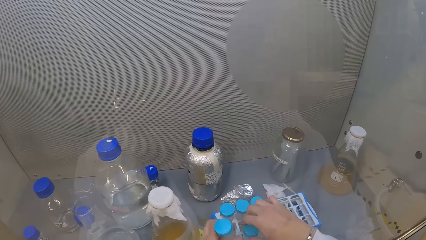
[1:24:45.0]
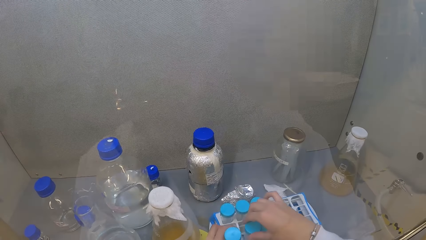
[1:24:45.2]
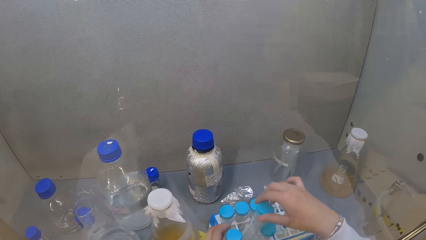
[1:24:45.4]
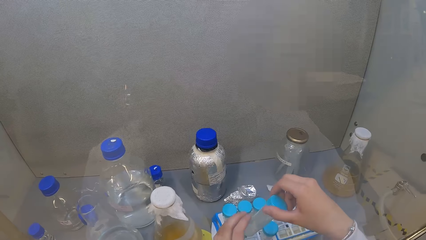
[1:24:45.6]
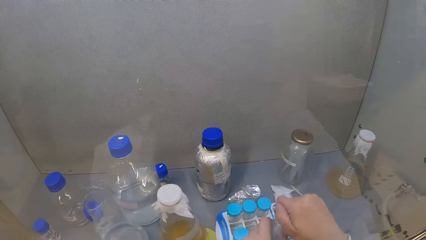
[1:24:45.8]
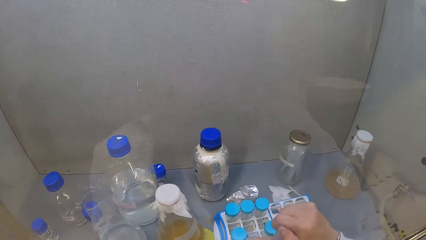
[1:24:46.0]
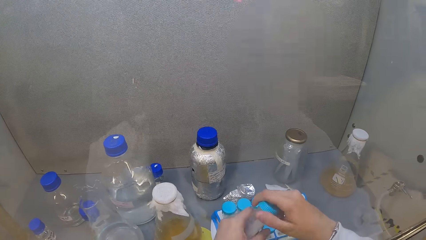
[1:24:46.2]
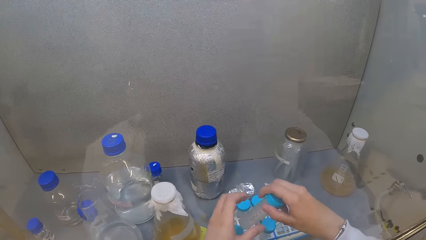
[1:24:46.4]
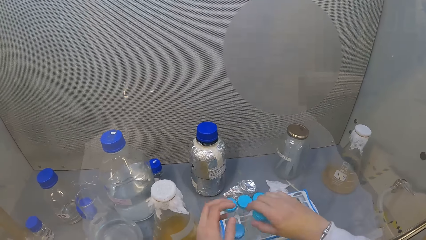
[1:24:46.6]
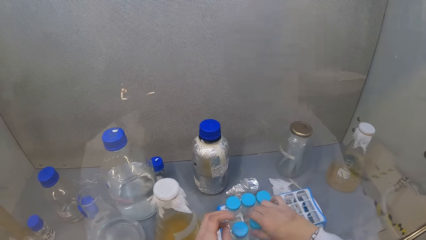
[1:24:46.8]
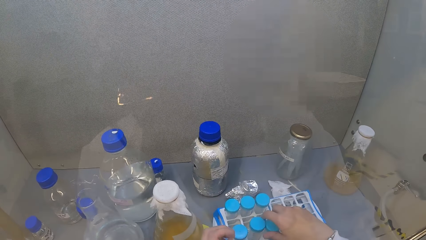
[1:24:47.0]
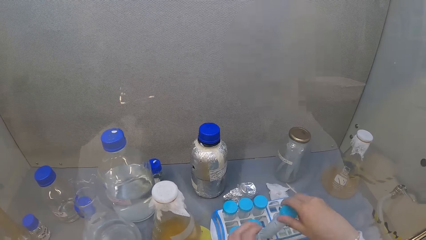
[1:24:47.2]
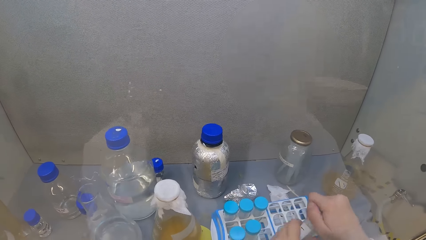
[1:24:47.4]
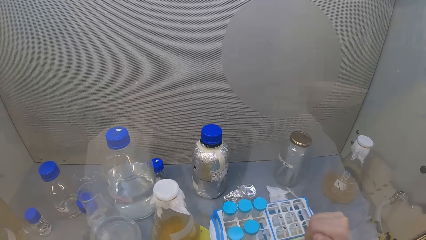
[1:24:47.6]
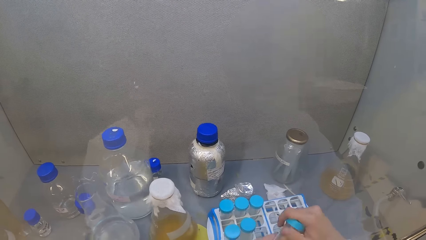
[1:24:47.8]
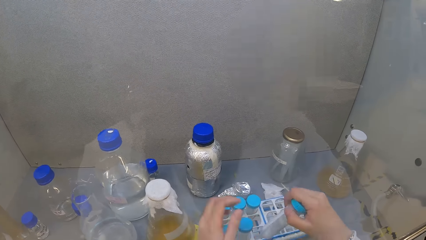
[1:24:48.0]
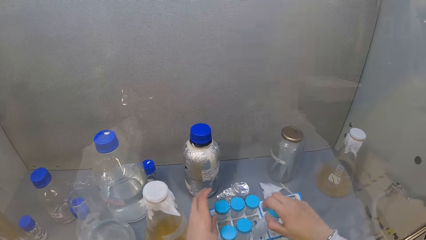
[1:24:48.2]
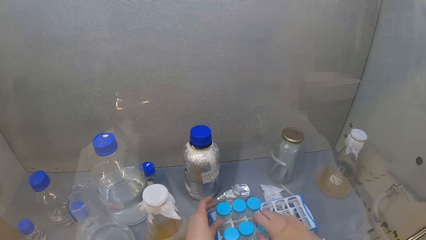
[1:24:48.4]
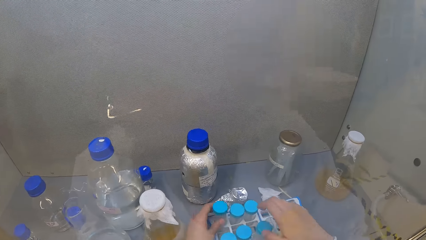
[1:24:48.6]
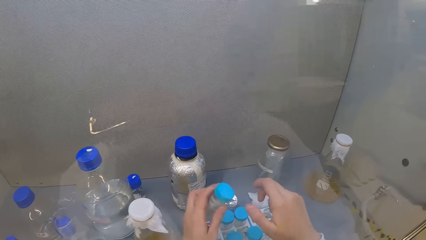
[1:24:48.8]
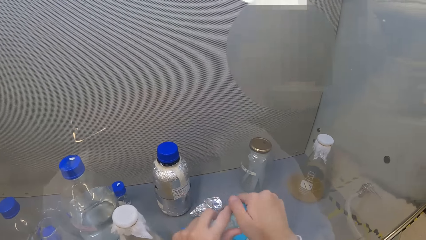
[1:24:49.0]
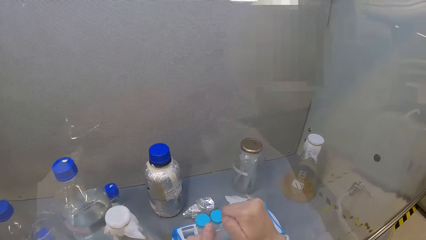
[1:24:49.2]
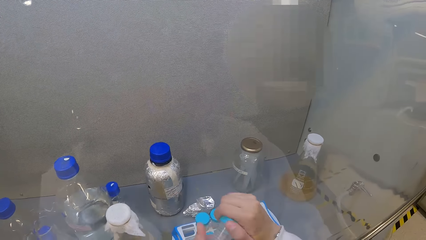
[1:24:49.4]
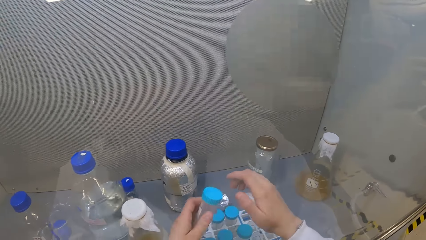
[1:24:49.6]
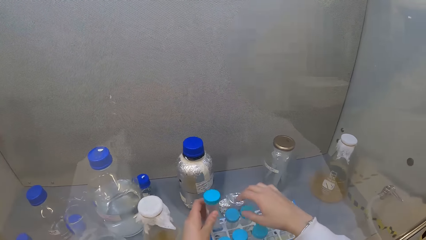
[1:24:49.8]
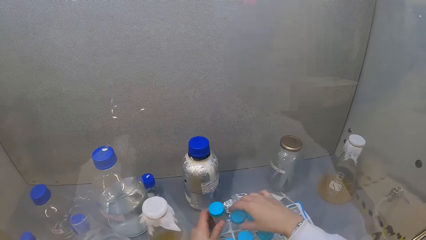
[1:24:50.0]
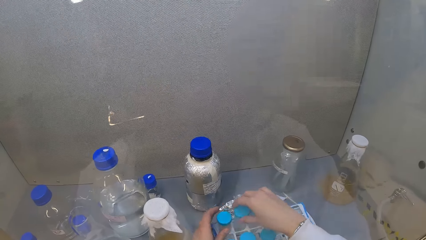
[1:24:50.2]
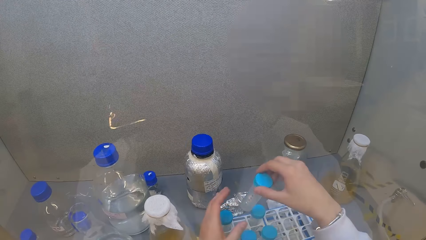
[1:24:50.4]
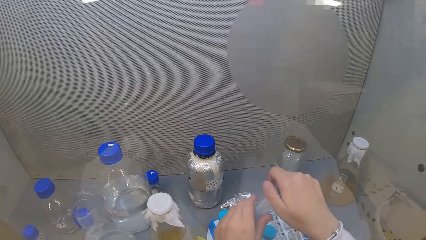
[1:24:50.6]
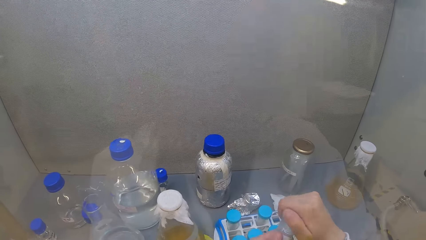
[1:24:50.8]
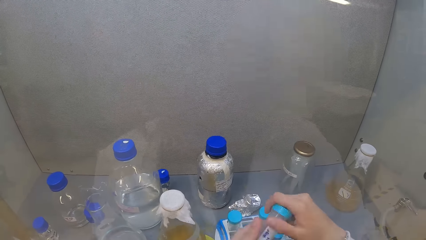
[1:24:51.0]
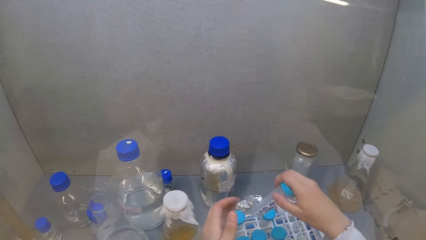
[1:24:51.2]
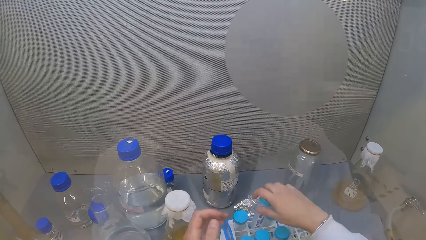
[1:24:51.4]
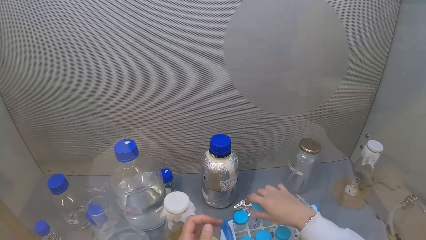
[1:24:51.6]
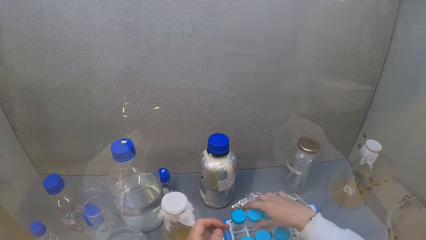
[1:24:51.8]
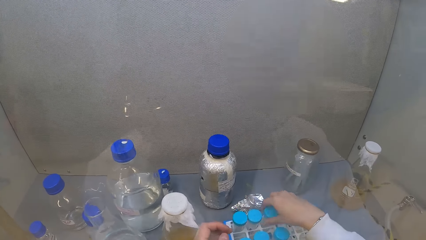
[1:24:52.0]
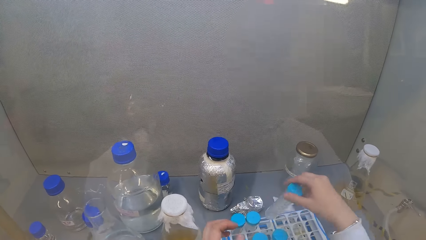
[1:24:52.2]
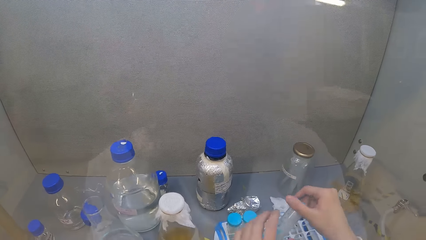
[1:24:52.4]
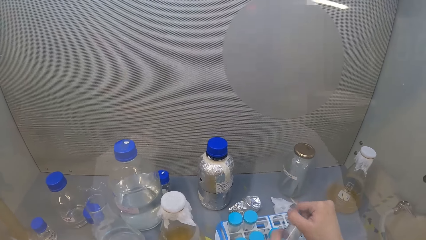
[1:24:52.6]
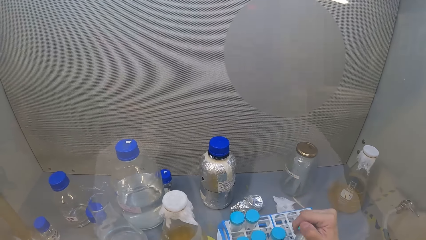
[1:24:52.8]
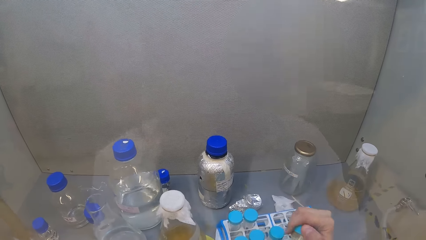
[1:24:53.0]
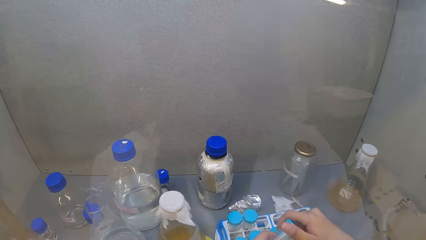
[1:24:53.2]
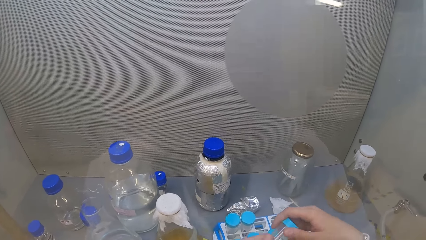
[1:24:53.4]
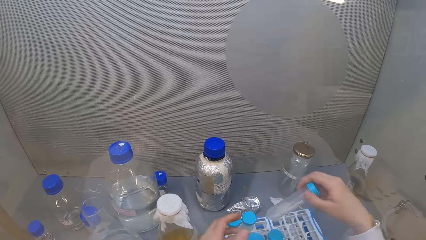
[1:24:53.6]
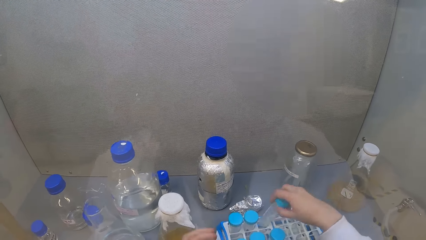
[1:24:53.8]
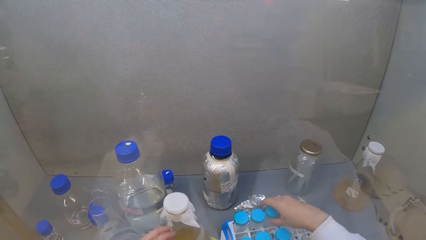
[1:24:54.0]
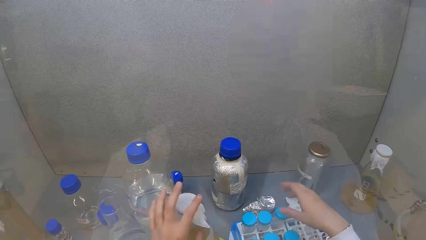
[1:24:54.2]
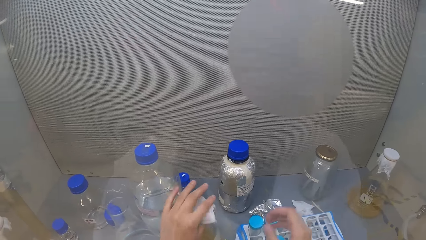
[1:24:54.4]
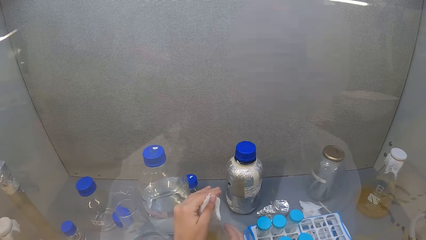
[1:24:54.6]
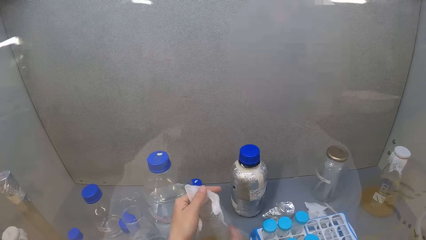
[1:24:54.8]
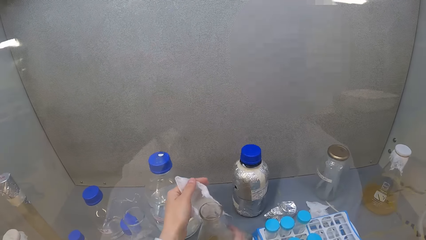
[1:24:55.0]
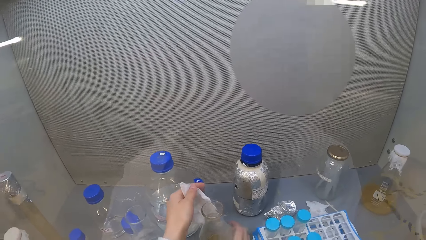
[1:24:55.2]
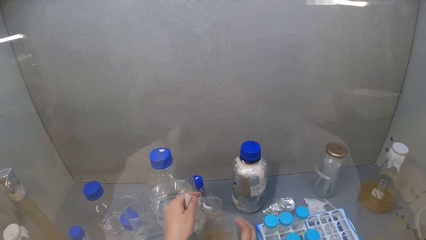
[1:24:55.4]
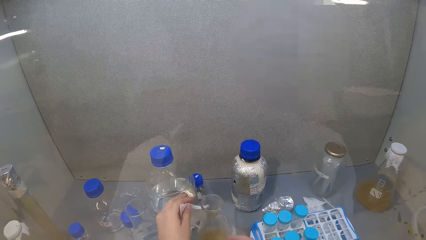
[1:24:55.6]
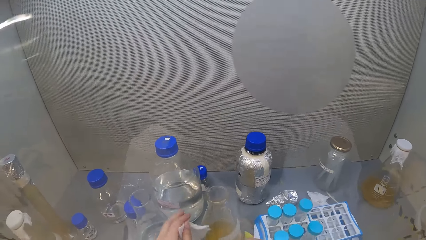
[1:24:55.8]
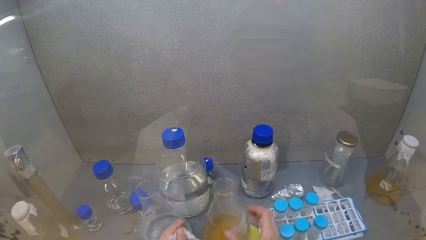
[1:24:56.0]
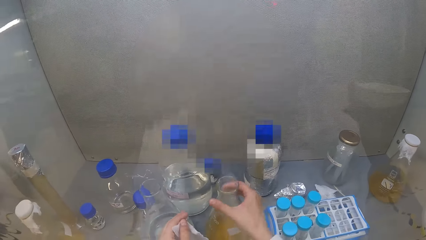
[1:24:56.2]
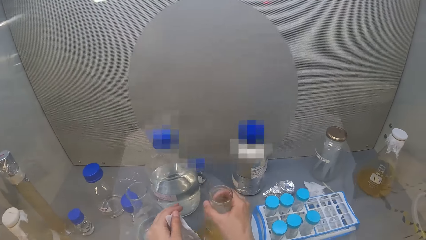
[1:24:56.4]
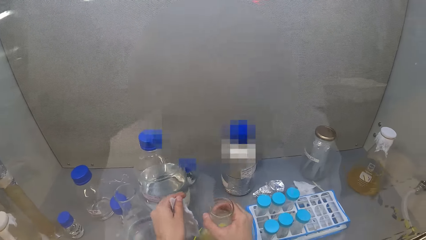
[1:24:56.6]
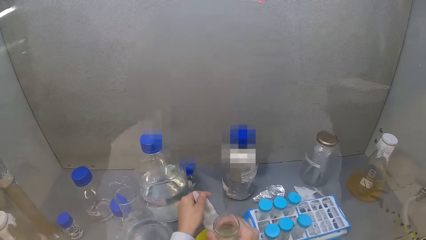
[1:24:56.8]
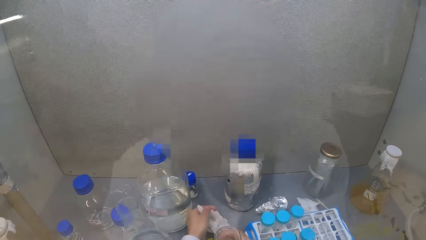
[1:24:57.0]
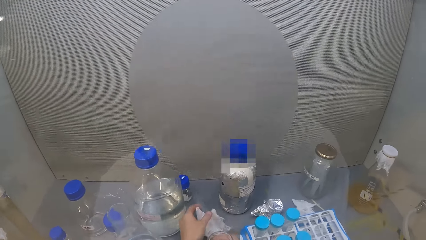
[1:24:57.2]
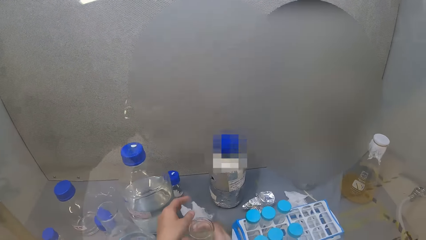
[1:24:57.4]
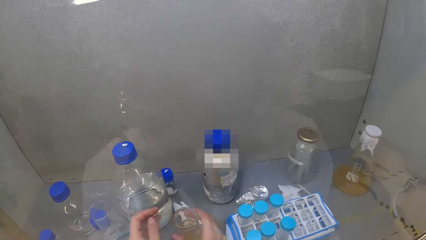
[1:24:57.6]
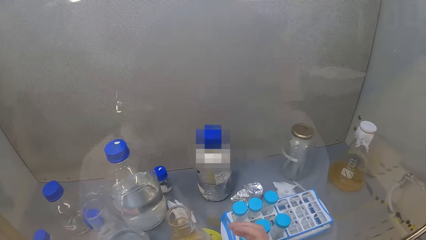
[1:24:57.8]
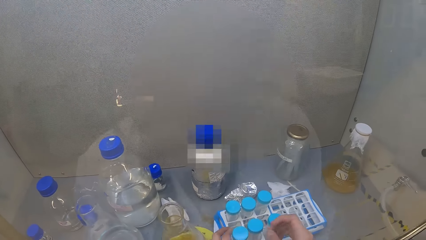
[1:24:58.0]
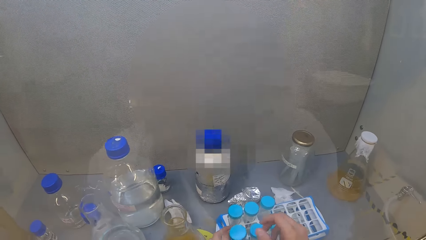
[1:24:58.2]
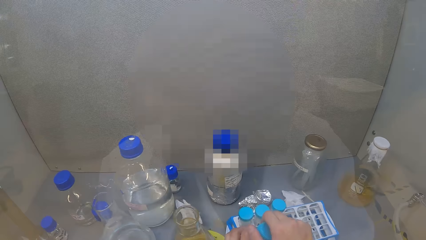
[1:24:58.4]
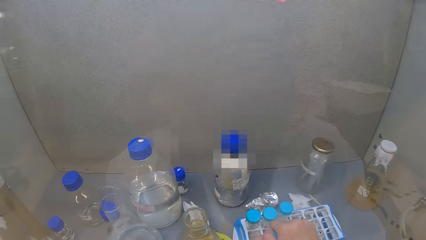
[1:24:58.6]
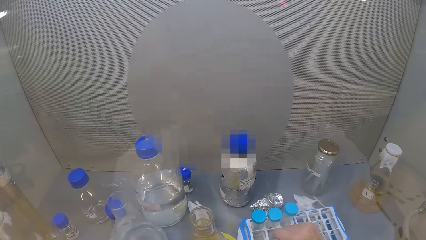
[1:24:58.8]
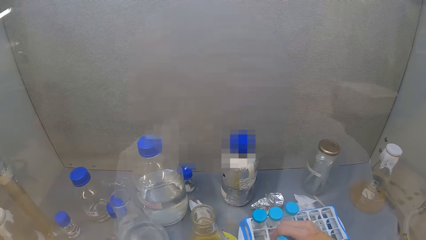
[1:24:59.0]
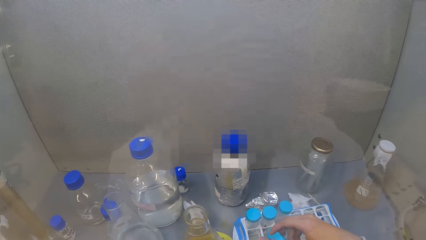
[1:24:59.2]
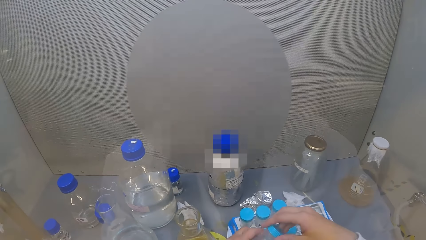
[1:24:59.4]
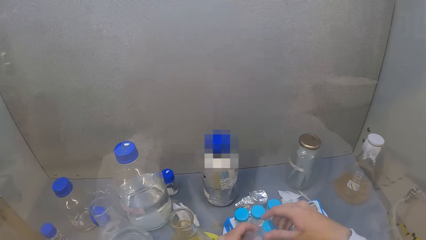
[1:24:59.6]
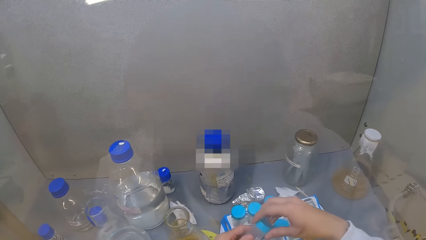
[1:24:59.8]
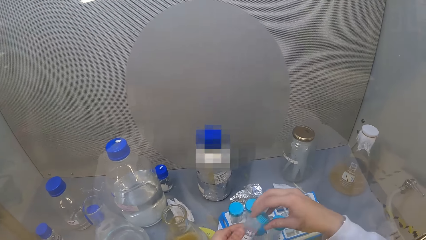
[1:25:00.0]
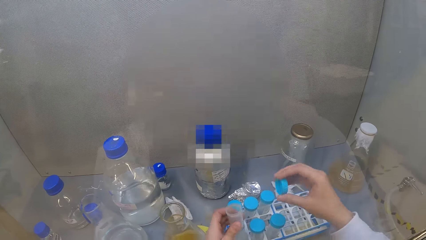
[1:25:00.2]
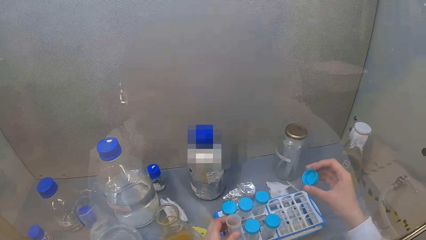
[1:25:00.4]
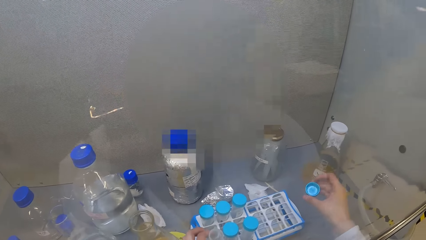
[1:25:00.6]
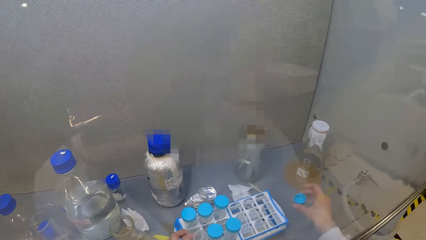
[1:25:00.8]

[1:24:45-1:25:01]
The camera wearer puts the test tube in the test tube rack. They pick up the test tube in the test tube rack. They loosen the test tube lid. They put the test tube in the test tube rack. They pick up the test tube in the test tube rack. They loosen the test tube lid. They put the test tube in the test tube rack. They pick up the test tube in the test tube rack. They loosen the test tube lid. They put the test tube in the test tube rack. They pick up the test tube in the test tube rack. They loosen the test tube lid. They put the test tube in the test tube rack. They pick up the test tube in the test tube rack. They loosen the test tube lid. They put the test tube in the test tube rack. They open the Erlenmeyer flask on the glass wall cabinet or fridge. They pull the flask. They pick up the Erlenmeyer flask in the glass wall cabinet. They place the clothing cover in the fridge. They pick up the test tube in the test tube rack. They open the test tube.
